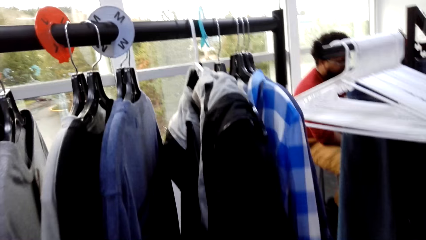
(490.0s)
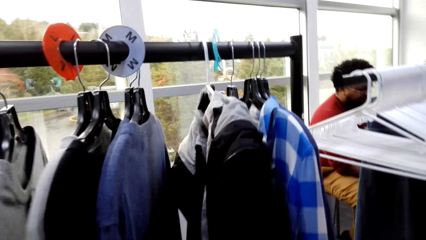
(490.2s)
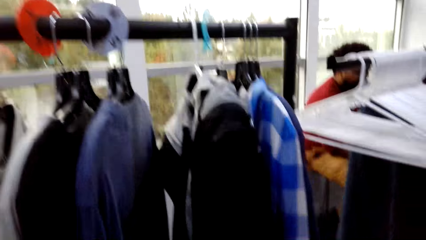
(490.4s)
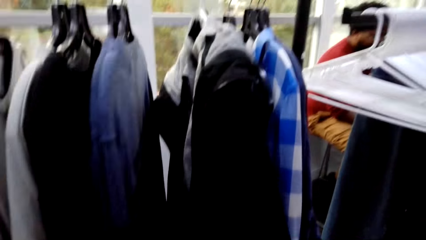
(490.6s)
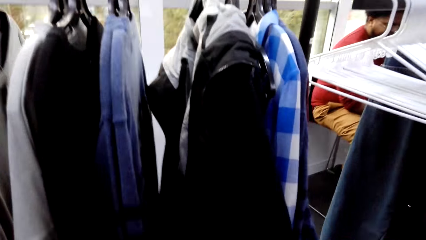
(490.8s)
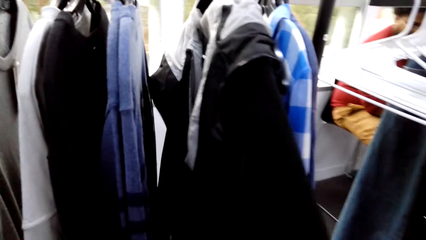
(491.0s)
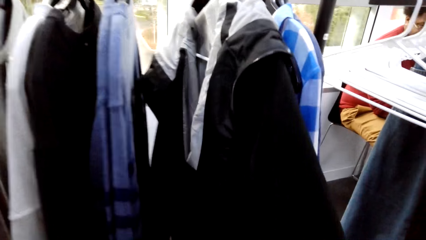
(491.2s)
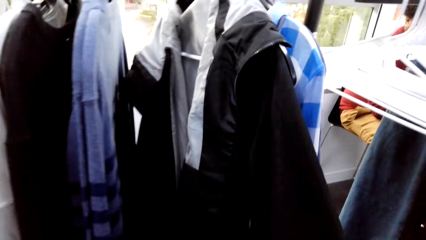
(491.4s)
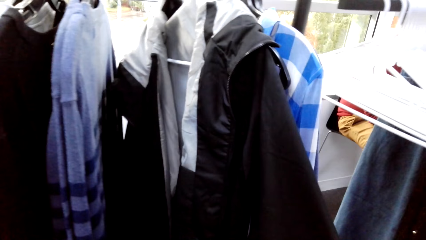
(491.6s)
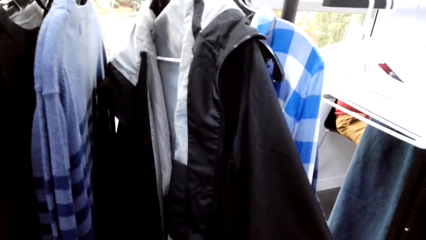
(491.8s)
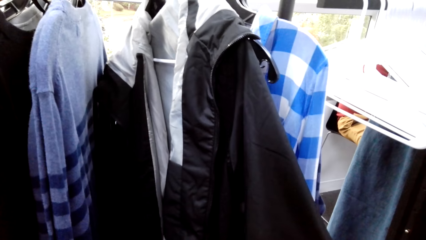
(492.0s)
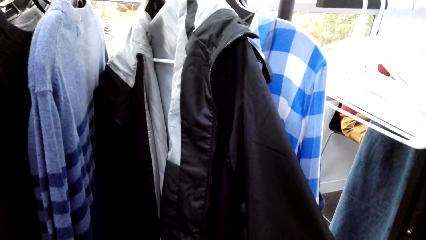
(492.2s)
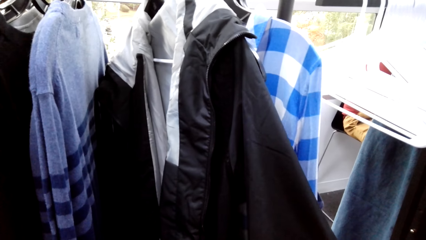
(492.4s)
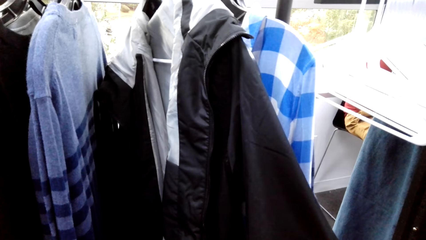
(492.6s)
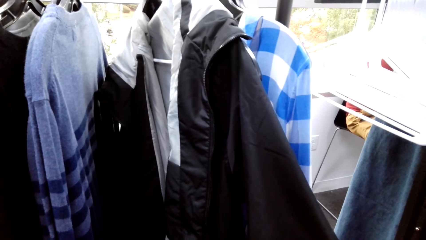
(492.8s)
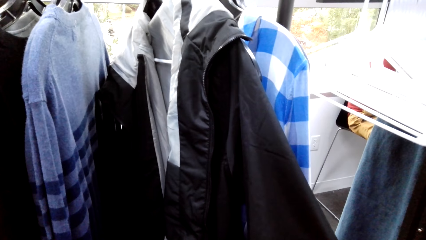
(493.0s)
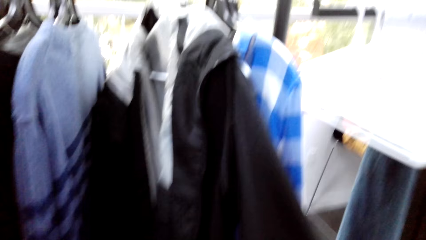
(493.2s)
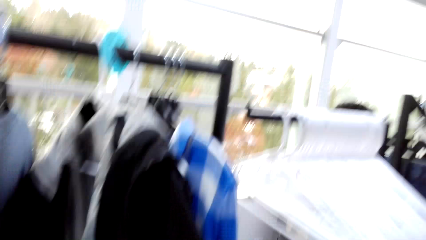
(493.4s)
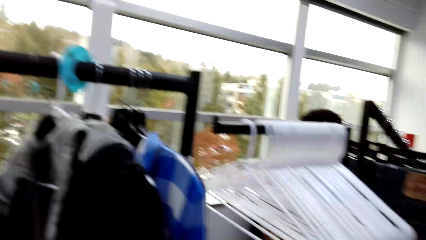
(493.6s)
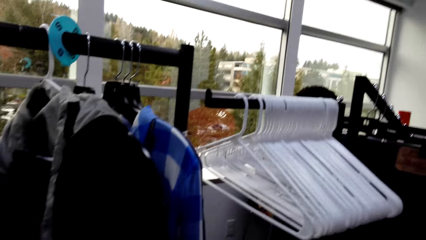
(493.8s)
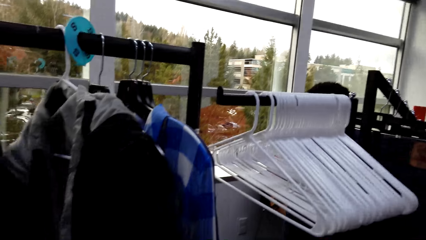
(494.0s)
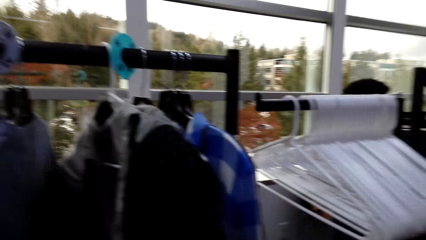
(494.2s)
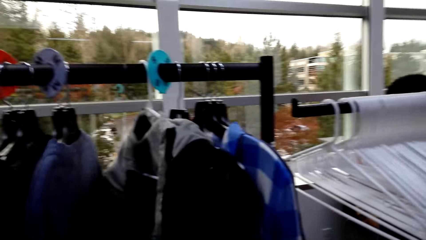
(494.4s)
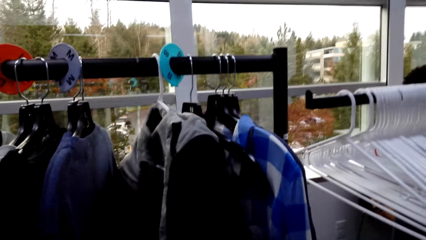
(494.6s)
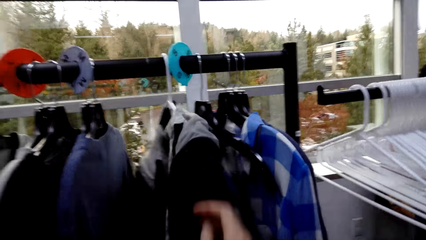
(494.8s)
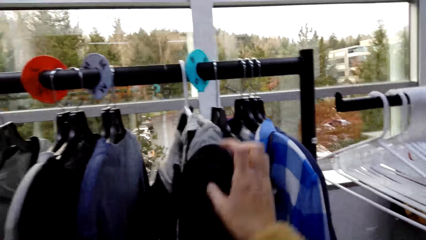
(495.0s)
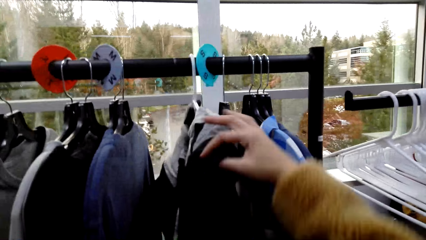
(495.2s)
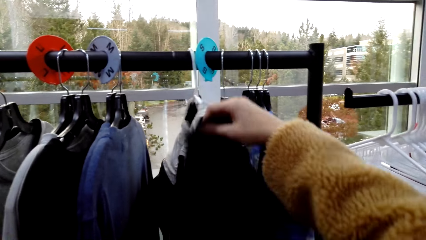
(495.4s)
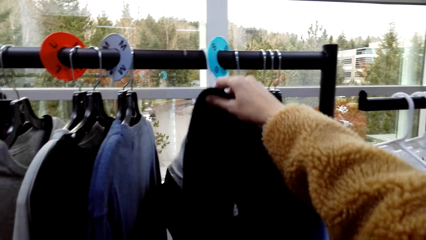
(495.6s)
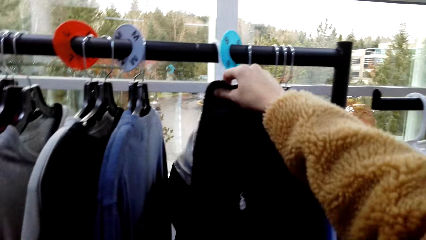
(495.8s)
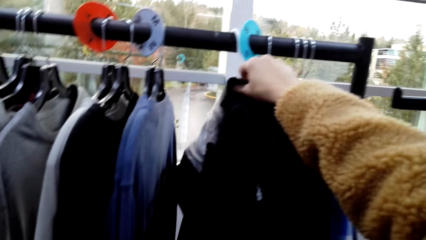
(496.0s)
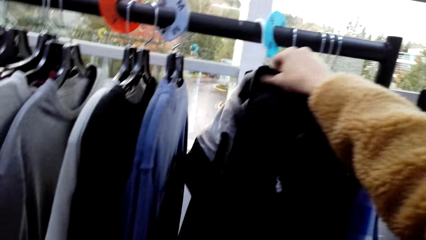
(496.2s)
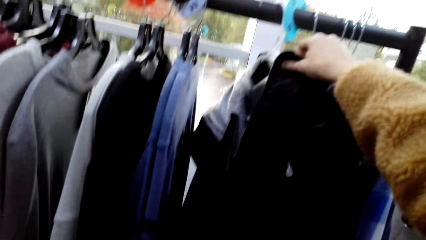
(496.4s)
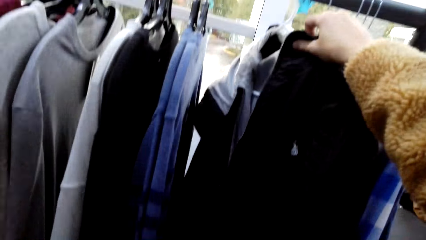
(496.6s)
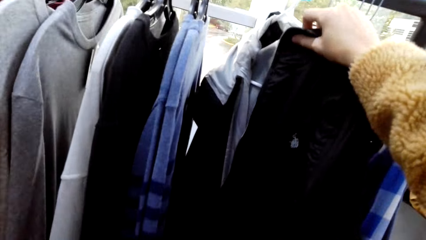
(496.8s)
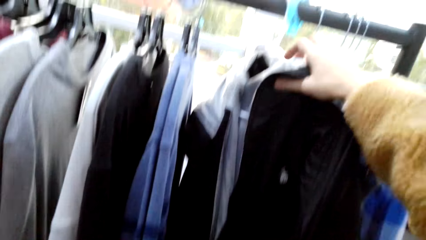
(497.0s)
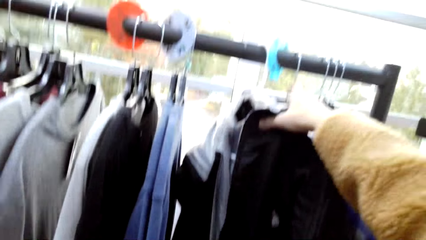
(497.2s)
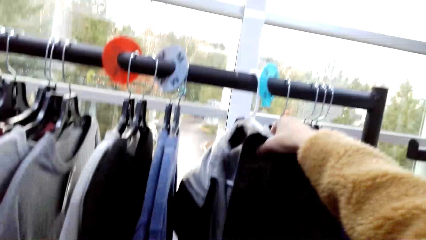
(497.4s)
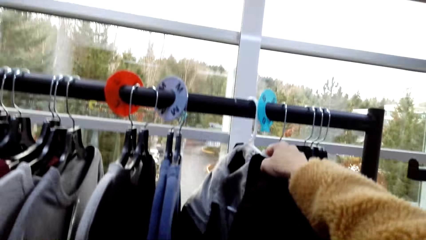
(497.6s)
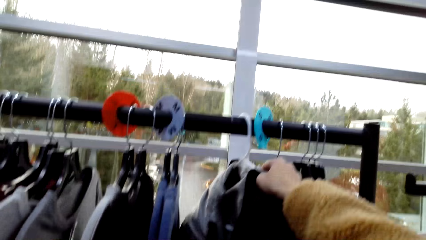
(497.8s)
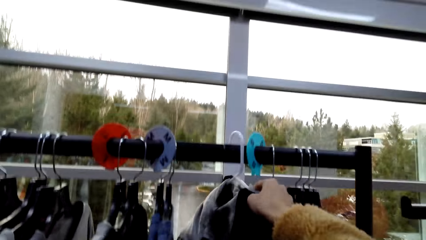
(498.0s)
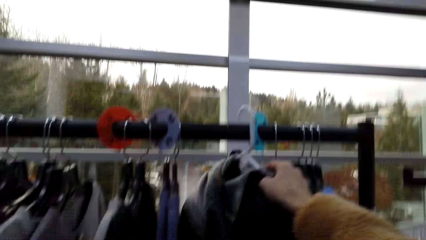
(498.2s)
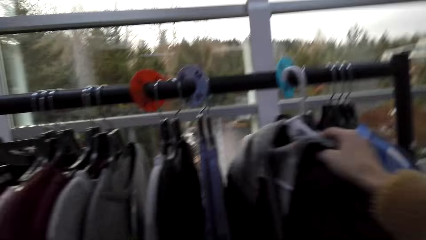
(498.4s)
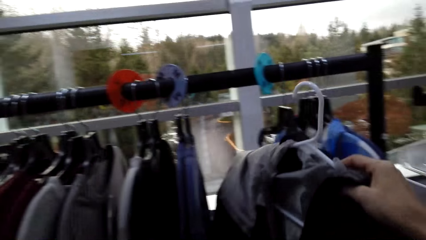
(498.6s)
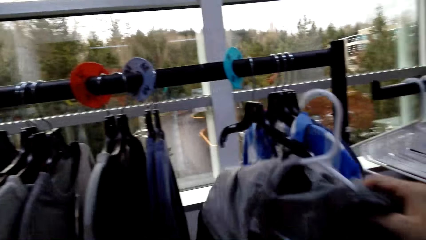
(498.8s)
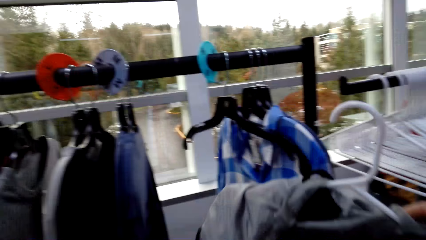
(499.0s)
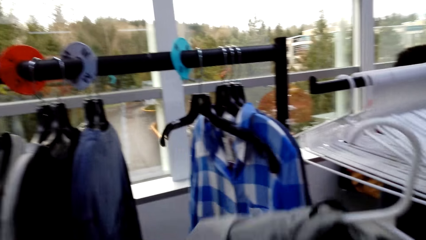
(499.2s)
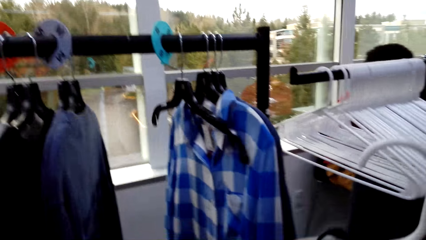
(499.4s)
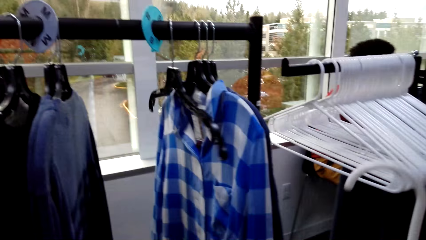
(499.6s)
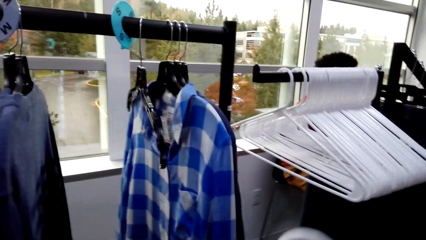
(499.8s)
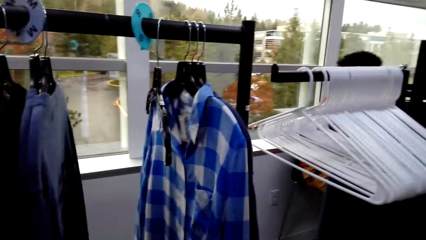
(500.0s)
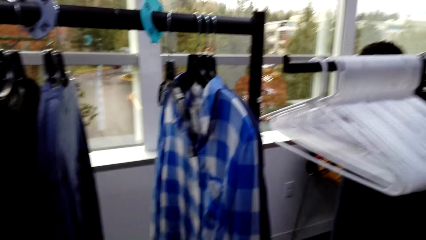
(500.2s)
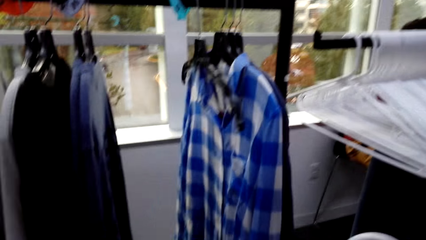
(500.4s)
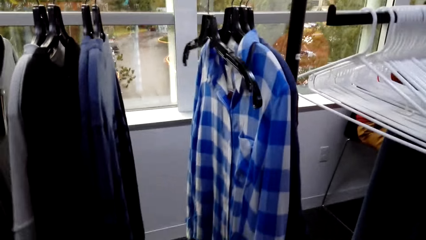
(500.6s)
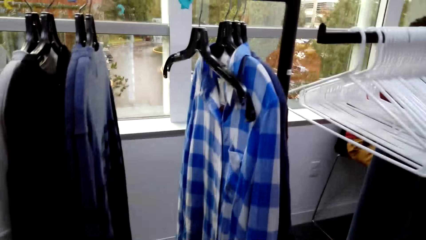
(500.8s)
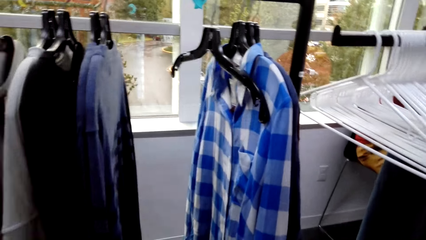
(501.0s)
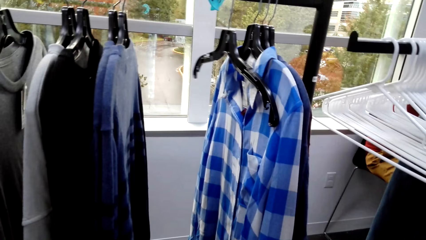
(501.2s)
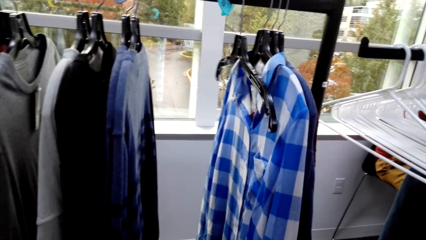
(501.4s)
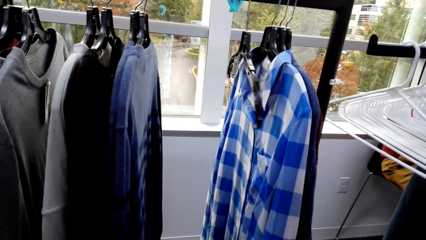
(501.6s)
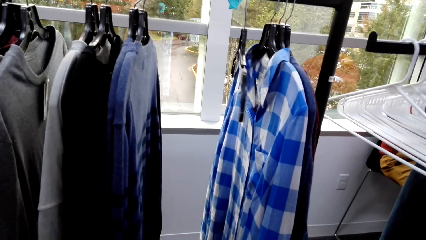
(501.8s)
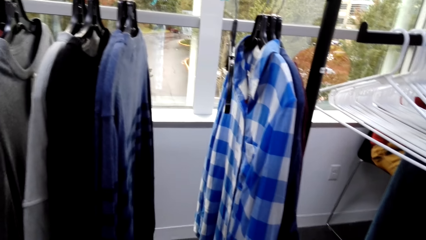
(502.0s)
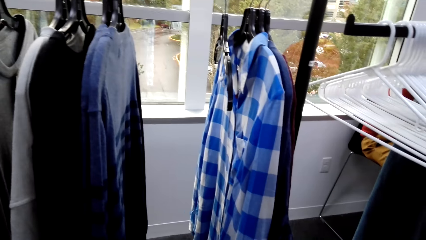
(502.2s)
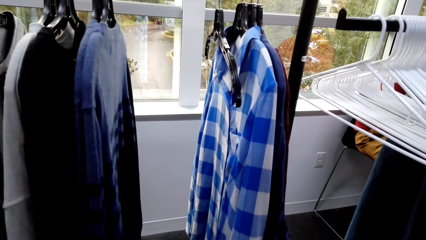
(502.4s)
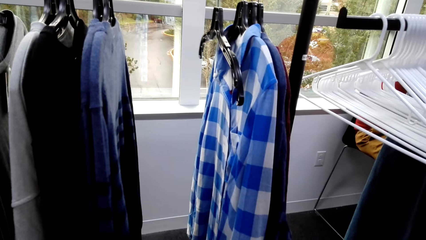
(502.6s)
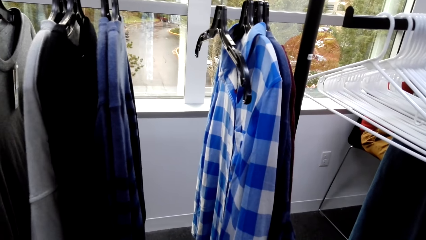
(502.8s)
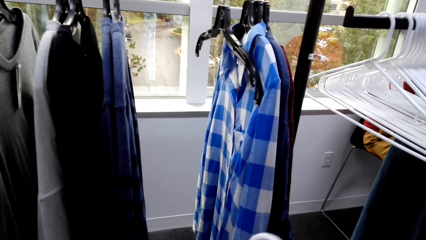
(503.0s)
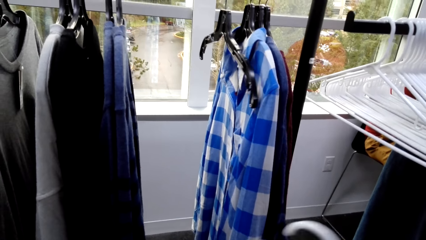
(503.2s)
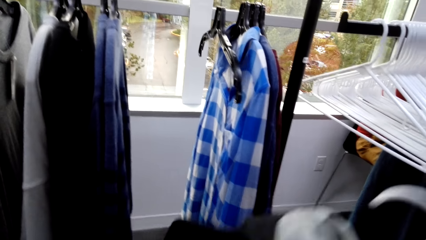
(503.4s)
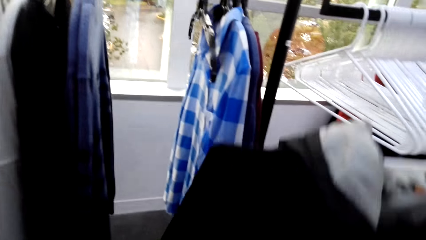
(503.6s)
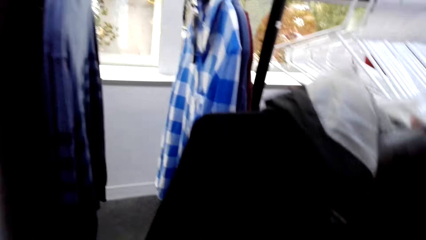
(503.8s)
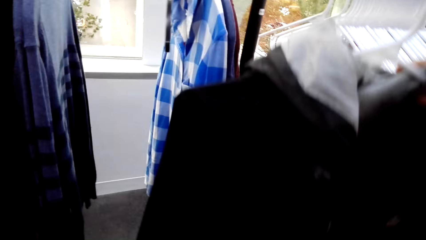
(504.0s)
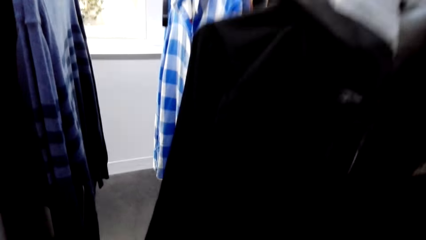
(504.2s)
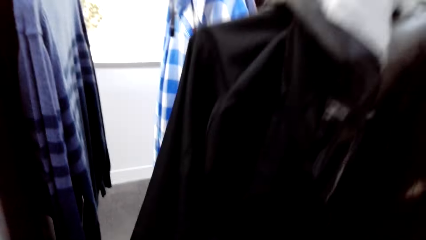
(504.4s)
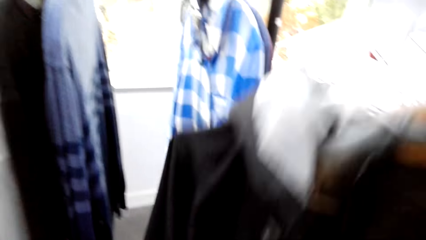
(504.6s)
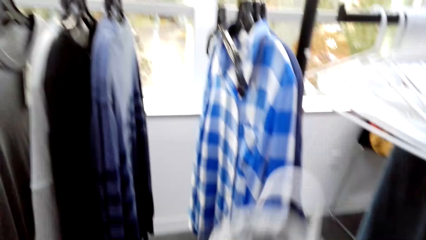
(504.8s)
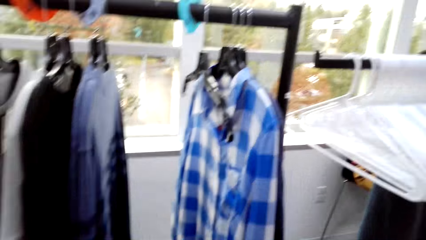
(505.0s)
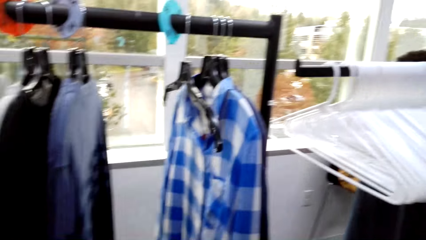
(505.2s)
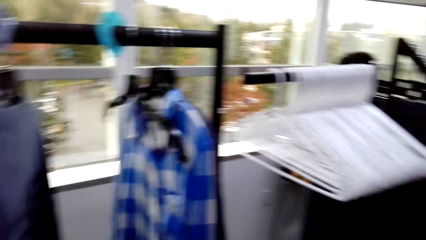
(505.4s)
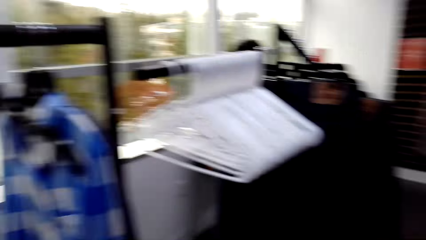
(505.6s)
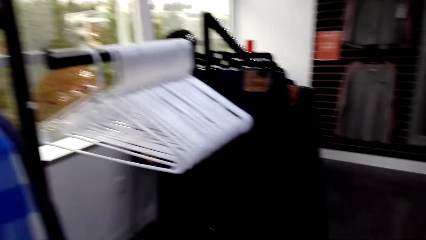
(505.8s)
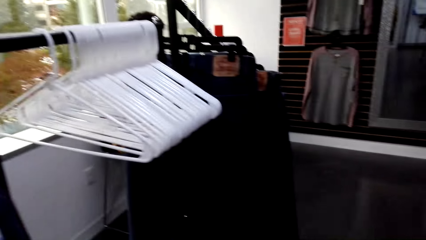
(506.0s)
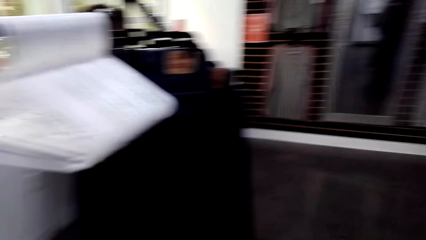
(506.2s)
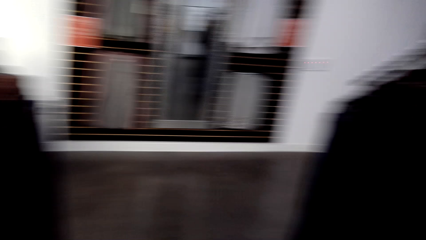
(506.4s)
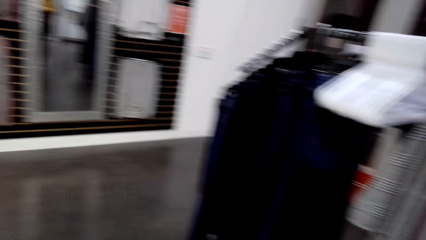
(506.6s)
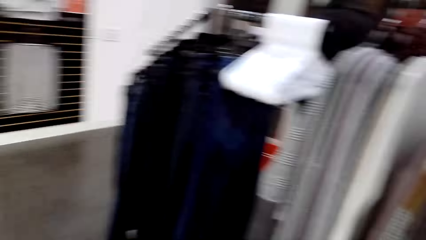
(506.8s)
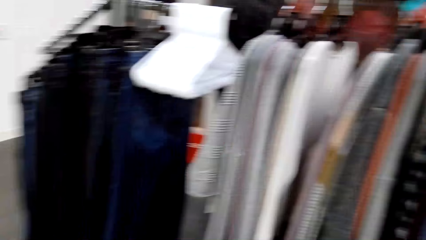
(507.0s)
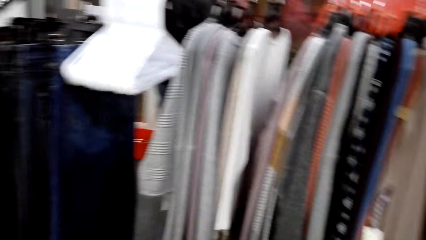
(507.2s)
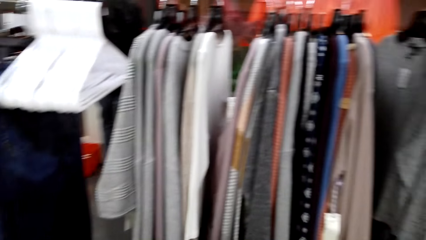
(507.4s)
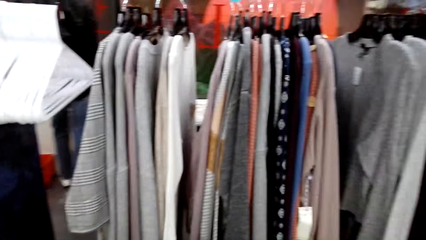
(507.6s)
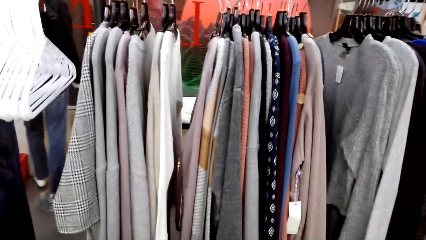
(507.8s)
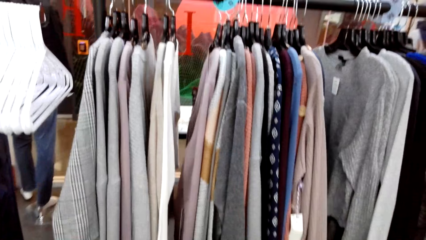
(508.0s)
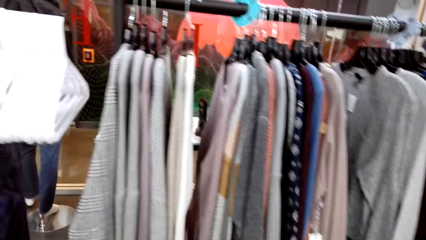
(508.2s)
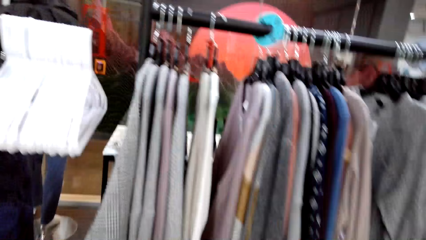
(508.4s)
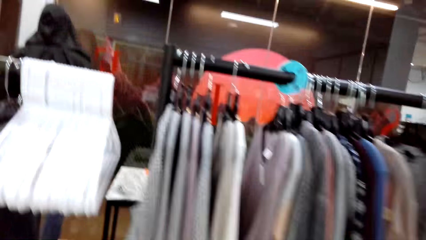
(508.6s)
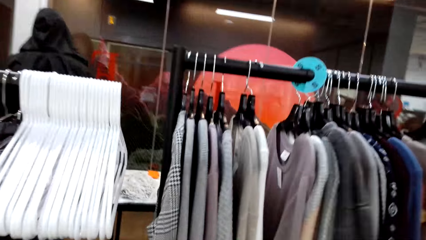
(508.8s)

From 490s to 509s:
The camera wearer holds the jacket. They remove the hanger from the rack. They remove the jacket from the metal bar. They talk to a man. They move to another rack.
